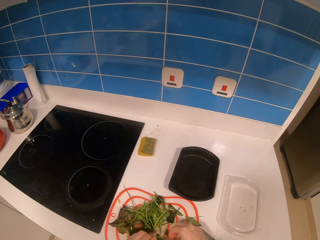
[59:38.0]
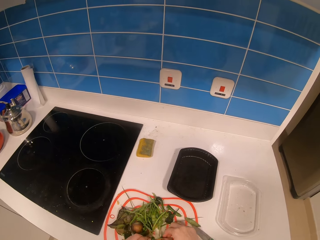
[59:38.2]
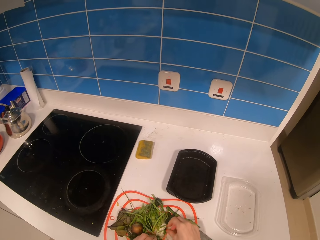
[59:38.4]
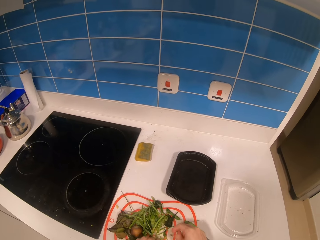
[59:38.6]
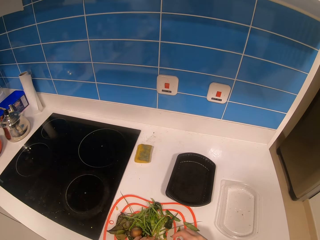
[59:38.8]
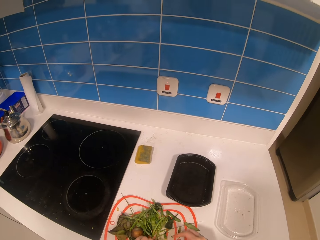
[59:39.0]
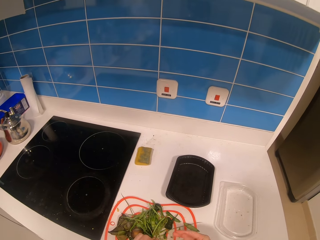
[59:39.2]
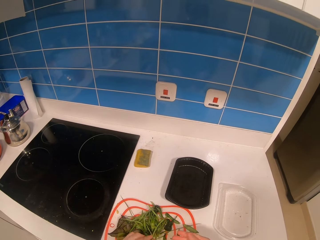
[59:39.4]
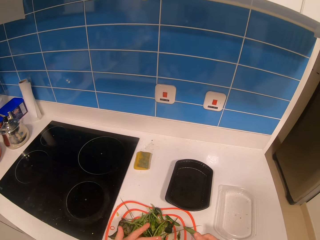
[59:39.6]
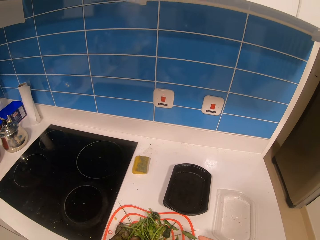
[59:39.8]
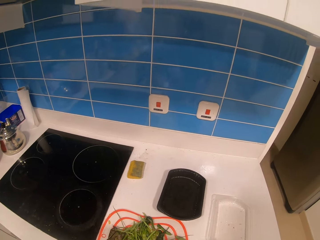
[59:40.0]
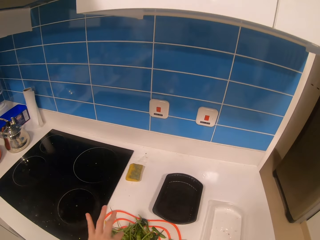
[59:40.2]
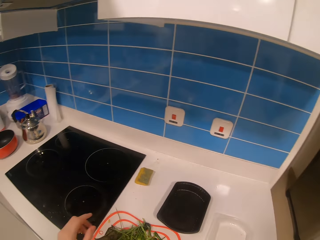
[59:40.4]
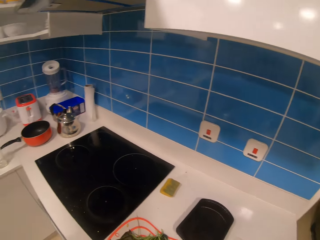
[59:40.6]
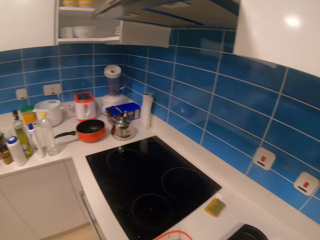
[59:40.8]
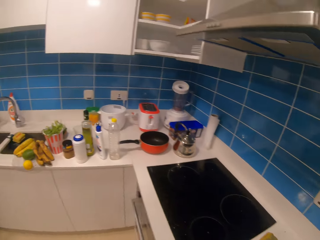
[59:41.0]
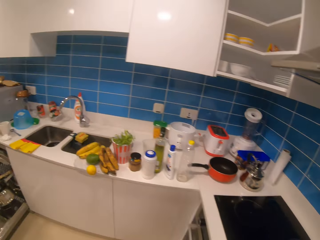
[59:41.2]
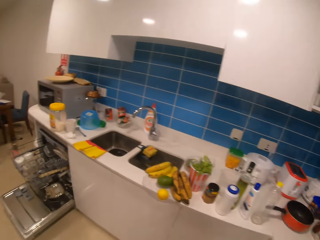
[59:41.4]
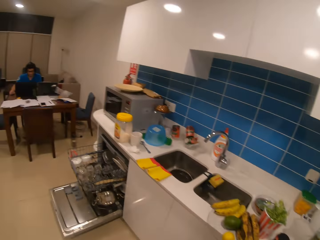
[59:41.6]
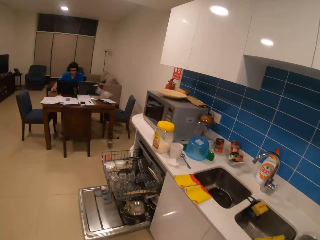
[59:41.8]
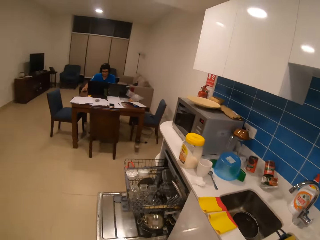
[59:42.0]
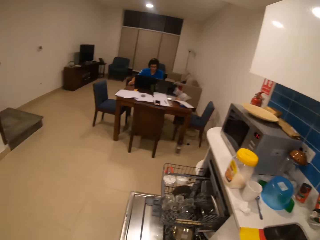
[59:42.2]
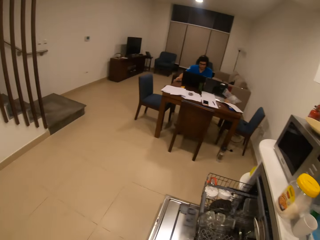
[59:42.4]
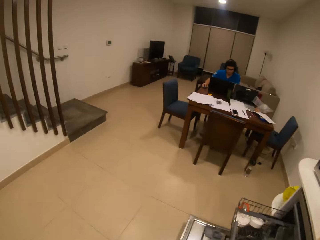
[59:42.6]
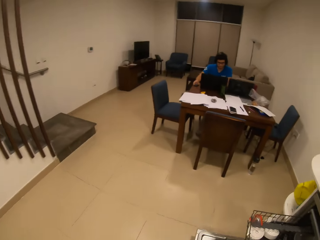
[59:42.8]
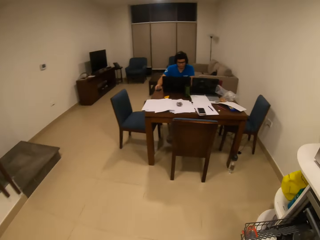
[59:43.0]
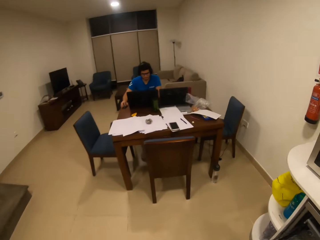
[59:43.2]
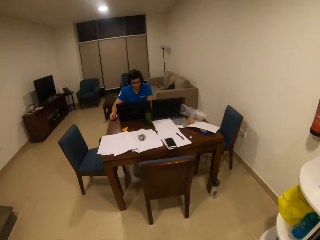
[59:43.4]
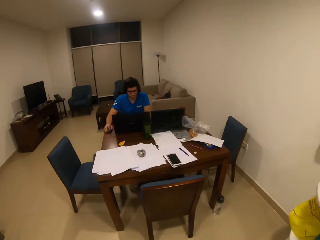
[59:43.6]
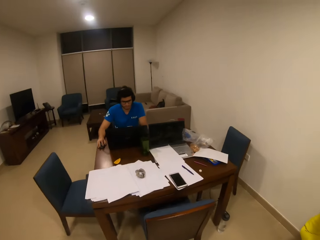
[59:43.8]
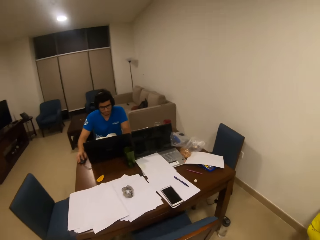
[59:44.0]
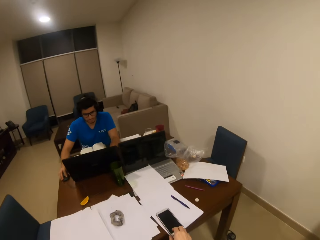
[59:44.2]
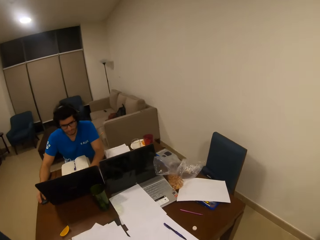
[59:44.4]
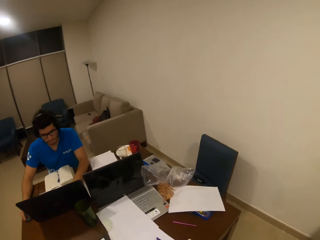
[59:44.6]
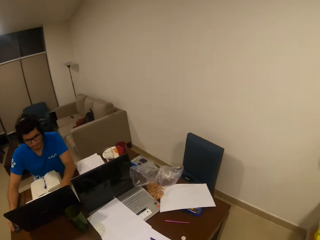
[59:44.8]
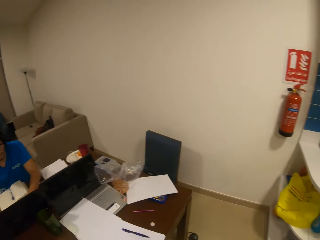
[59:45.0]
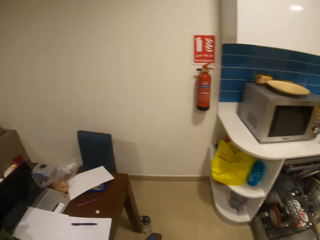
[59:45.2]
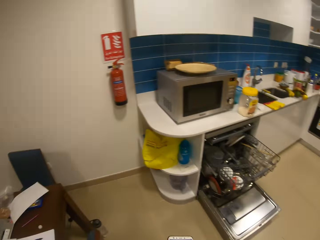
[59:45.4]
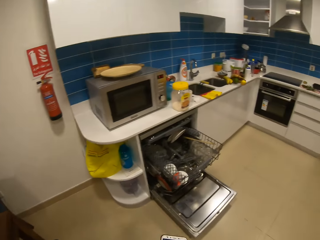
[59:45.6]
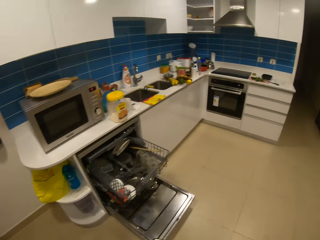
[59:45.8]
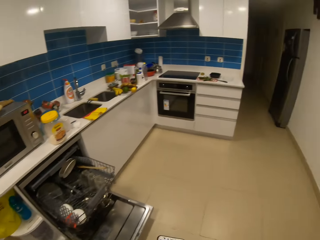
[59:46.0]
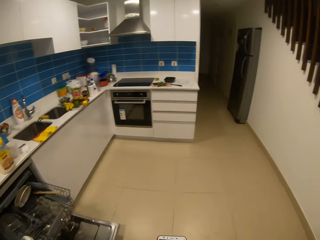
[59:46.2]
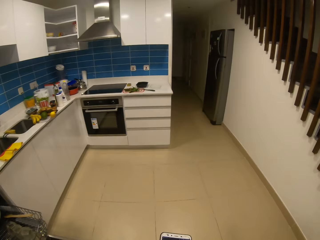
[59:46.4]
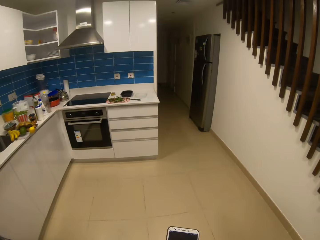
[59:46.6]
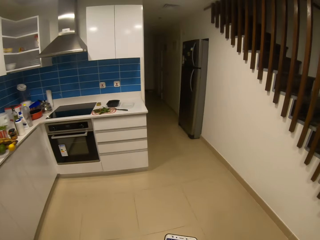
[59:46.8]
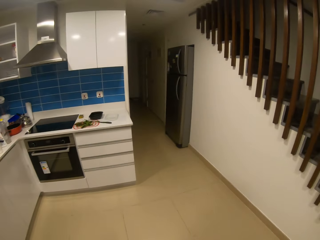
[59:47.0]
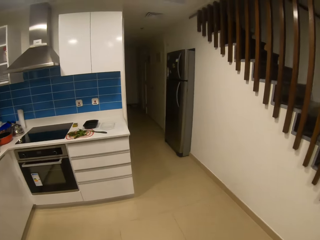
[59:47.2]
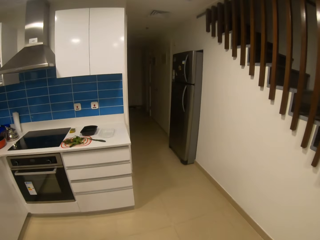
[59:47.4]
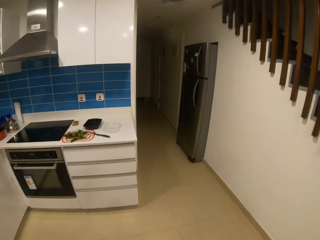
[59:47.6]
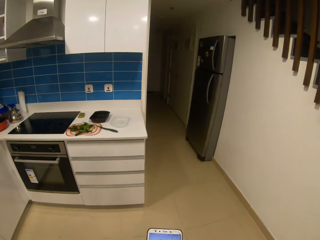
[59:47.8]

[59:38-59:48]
The camera wearer looks around the kitchen. They walk around the kitchen and walk towards the person. They pick up a phone. They look around the house. They walk around the kitchen.

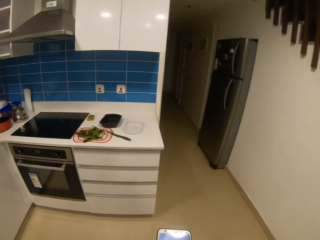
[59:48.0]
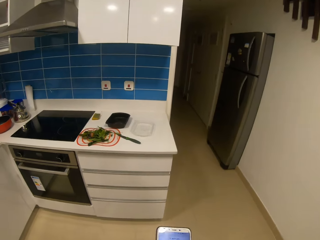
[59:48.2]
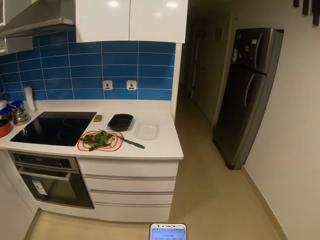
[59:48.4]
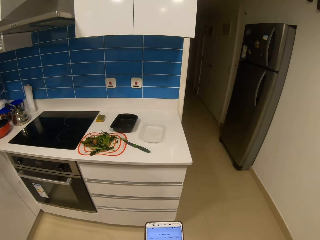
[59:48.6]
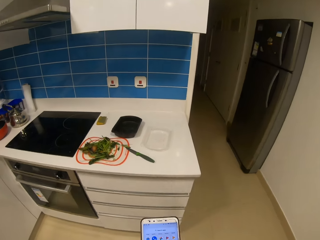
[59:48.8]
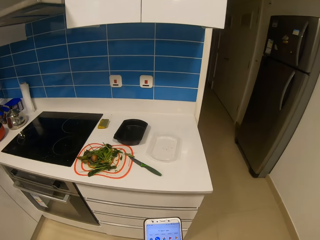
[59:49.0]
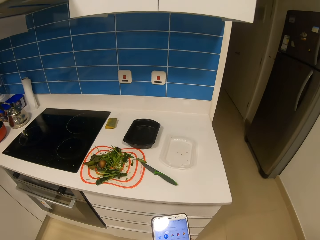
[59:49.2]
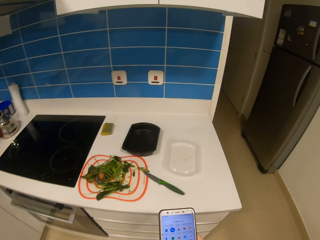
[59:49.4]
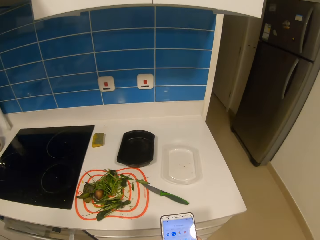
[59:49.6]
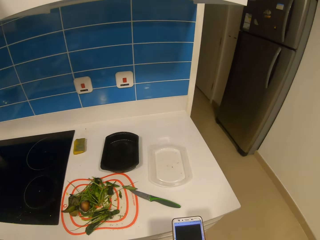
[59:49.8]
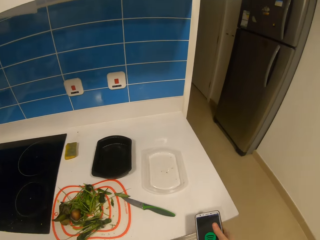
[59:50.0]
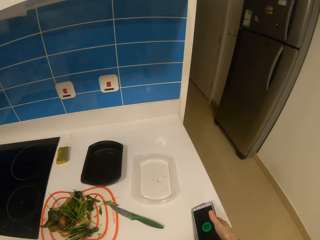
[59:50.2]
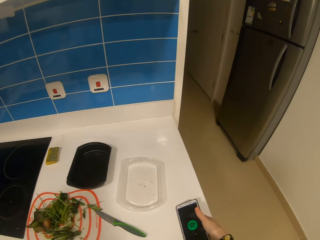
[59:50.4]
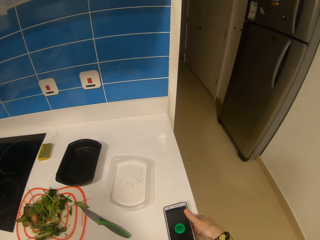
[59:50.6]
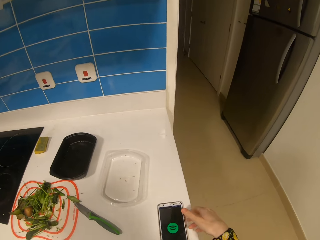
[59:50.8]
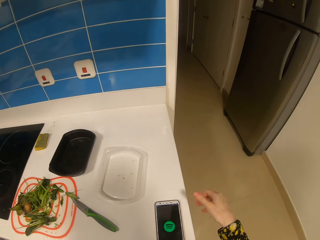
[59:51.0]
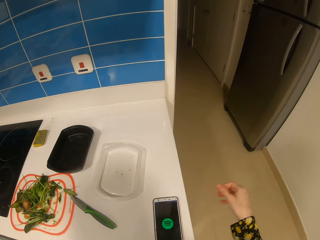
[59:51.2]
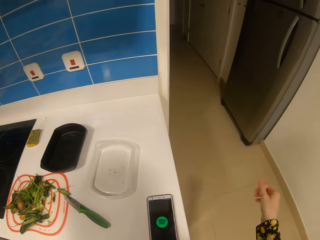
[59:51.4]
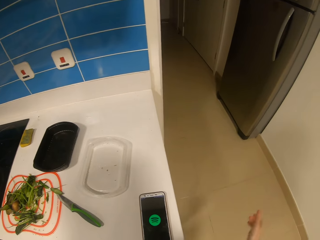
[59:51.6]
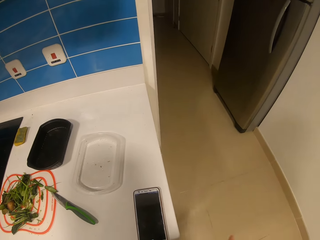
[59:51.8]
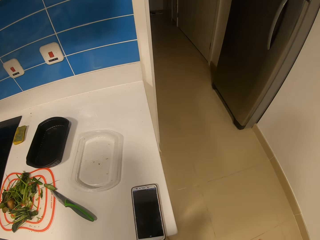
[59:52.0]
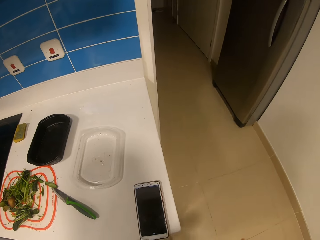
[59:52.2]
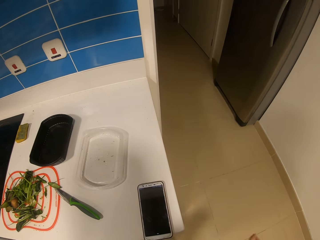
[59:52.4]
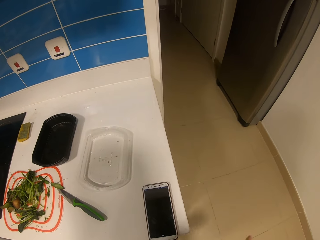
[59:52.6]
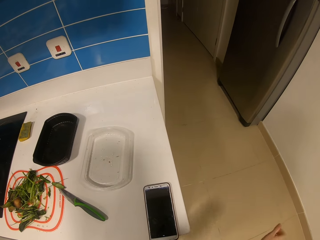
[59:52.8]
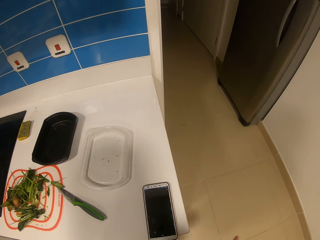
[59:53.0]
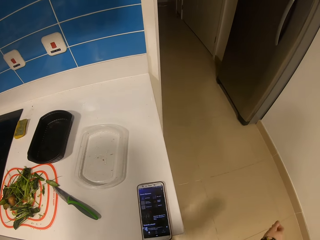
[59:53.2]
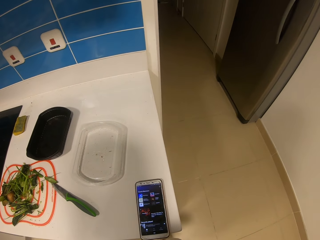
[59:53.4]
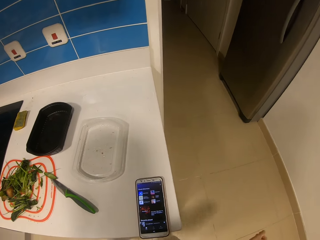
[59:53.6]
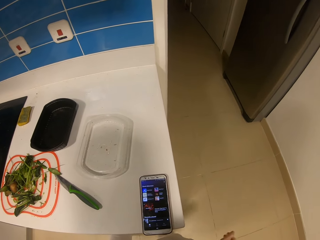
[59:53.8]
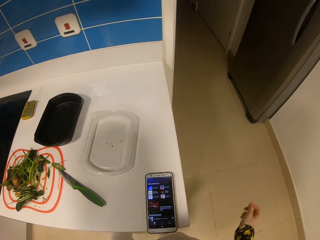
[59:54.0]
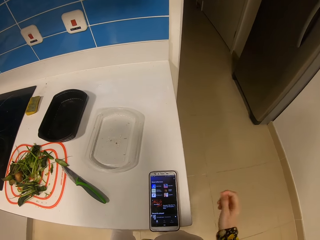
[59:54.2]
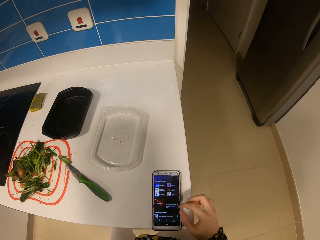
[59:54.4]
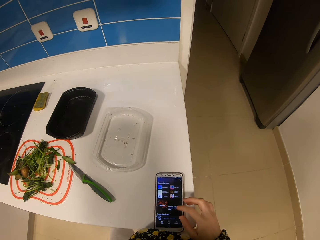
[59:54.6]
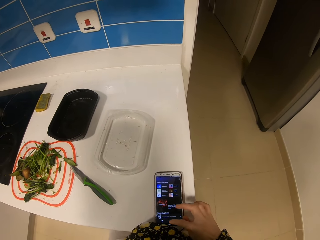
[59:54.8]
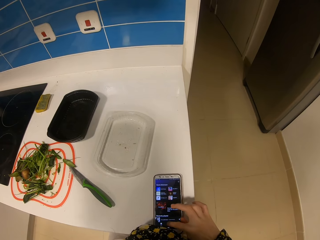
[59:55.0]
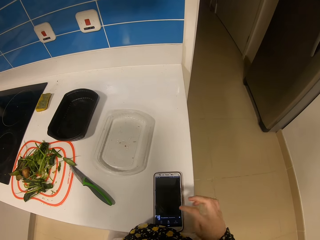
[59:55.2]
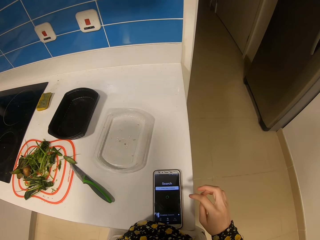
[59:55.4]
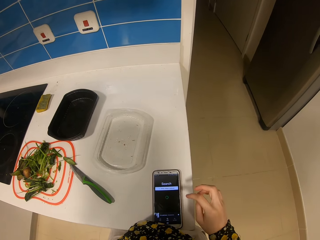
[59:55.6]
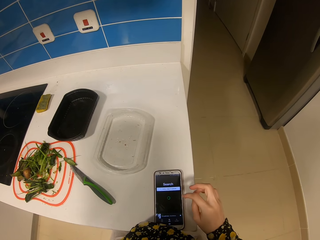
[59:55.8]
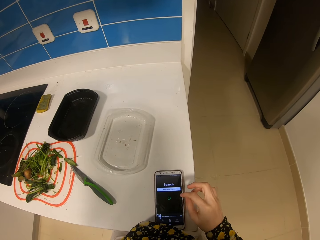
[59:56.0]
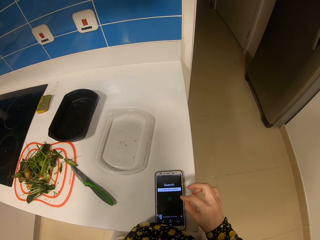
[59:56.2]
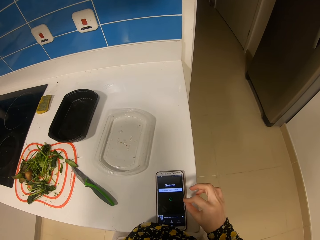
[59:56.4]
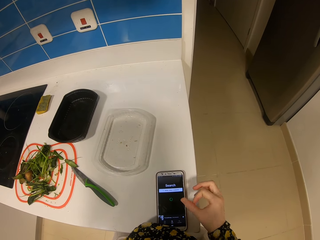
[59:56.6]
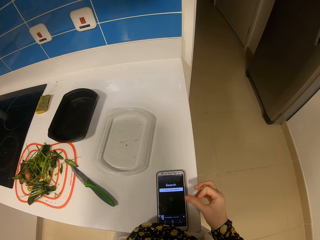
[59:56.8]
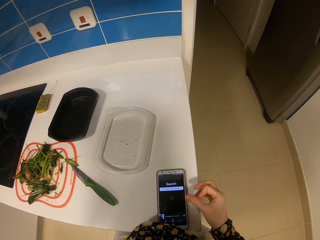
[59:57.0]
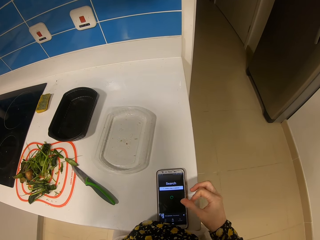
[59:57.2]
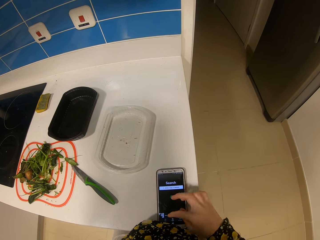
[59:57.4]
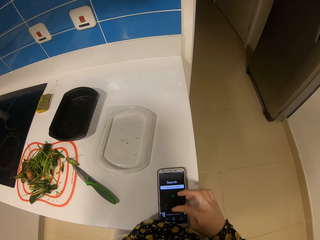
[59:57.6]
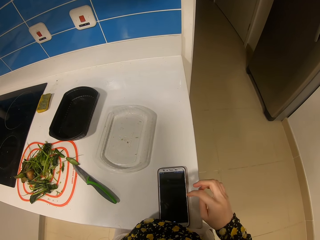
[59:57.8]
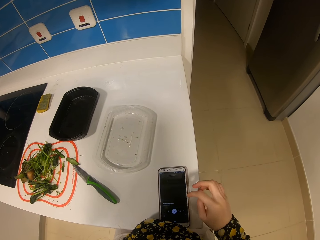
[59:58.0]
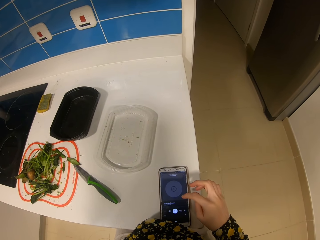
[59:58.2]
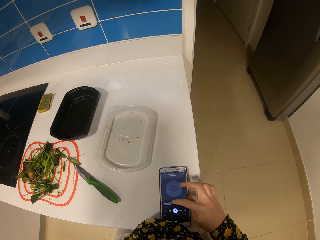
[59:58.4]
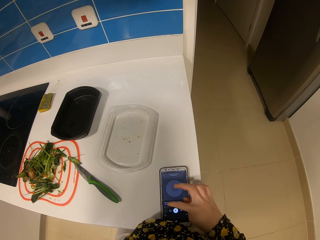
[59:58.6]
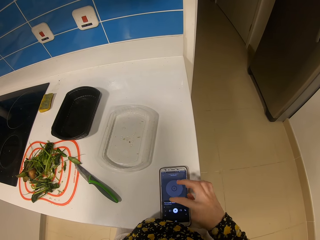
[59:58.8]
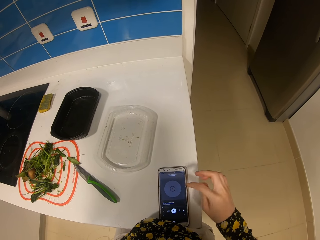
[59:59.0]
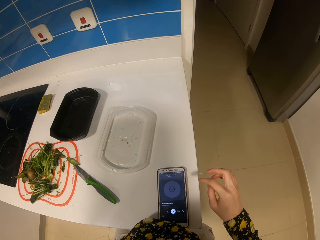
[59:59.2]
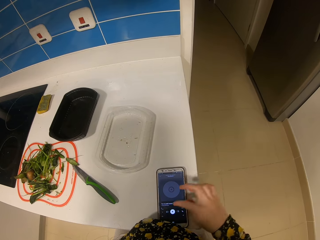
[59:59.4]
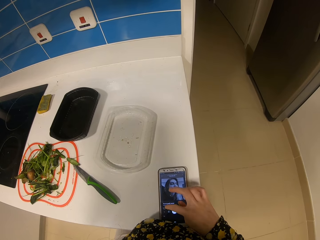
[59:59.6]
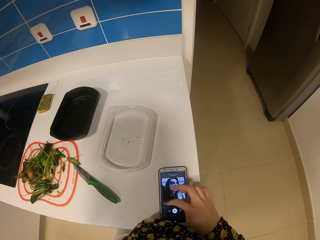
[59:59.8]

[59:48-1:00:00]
The camera wearer operates the phone in the hands. She puts the phone on the table. She taps the thigh with the right hand. She moves her hands. She operates the phone on the table.
